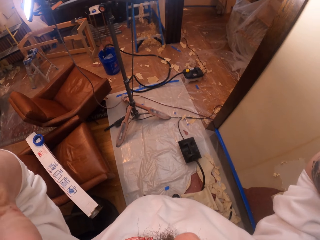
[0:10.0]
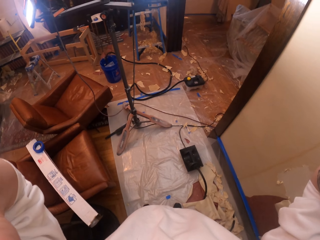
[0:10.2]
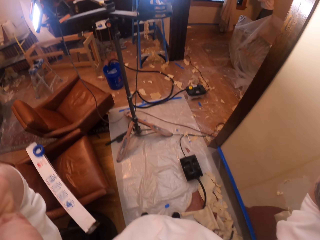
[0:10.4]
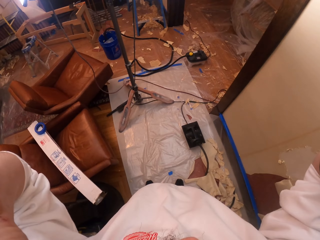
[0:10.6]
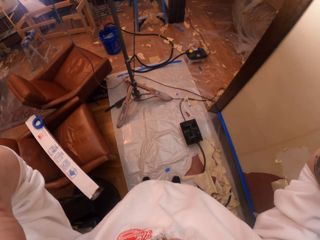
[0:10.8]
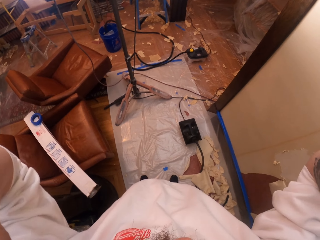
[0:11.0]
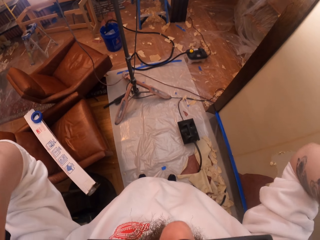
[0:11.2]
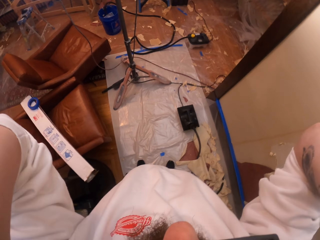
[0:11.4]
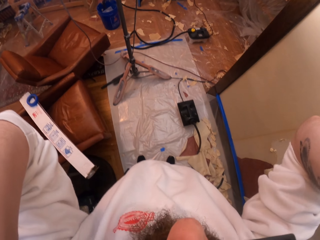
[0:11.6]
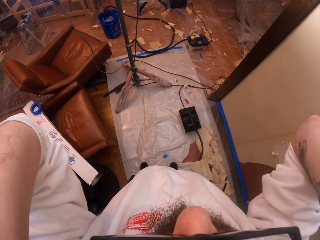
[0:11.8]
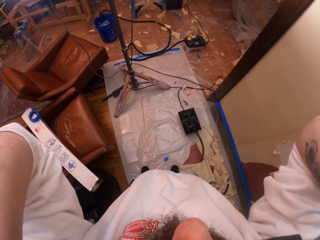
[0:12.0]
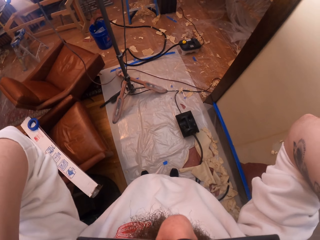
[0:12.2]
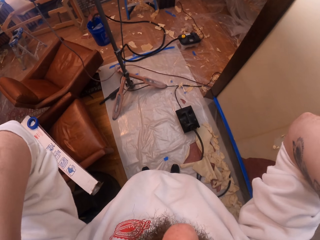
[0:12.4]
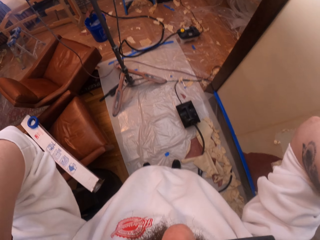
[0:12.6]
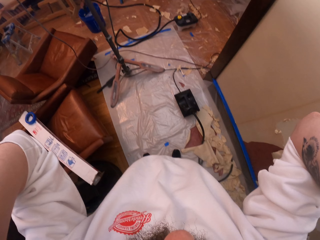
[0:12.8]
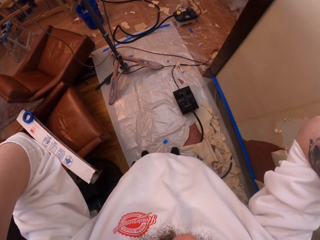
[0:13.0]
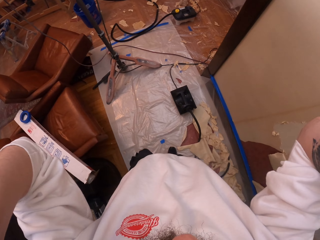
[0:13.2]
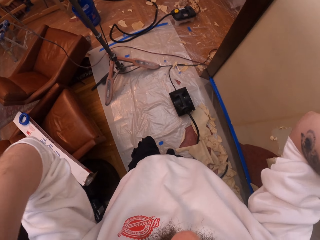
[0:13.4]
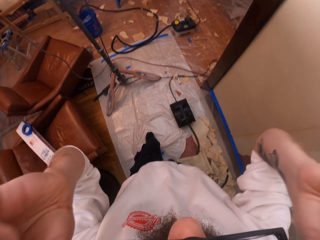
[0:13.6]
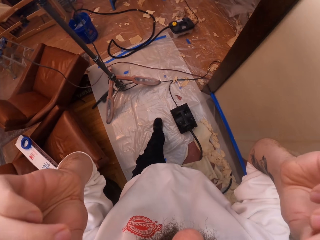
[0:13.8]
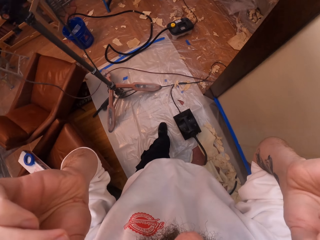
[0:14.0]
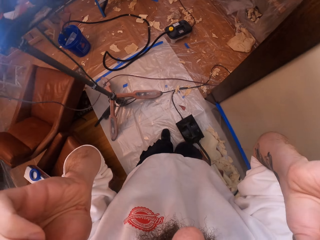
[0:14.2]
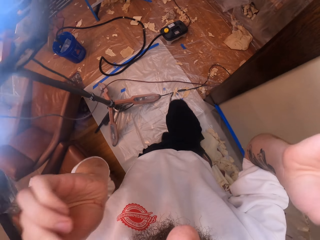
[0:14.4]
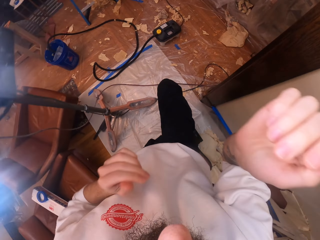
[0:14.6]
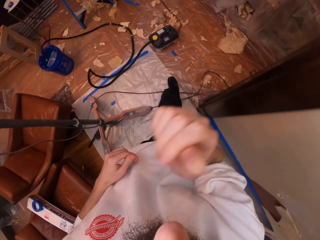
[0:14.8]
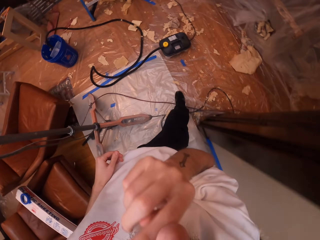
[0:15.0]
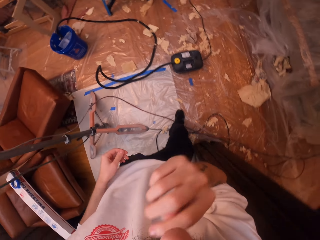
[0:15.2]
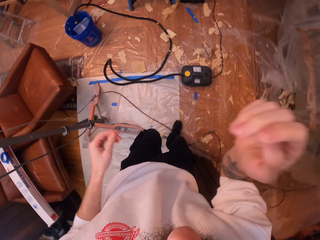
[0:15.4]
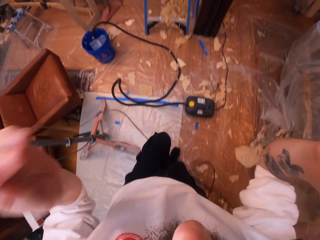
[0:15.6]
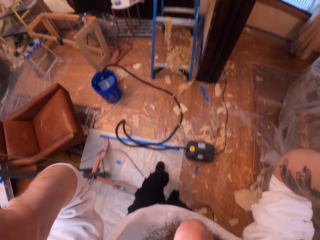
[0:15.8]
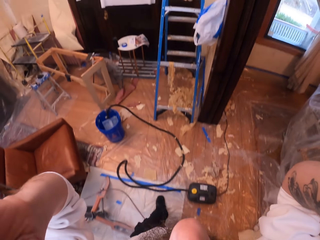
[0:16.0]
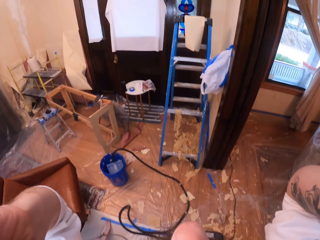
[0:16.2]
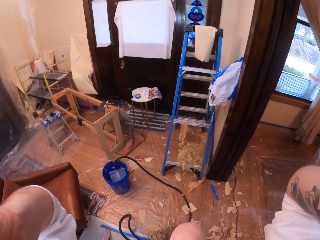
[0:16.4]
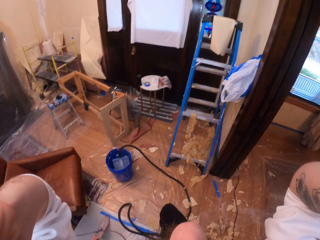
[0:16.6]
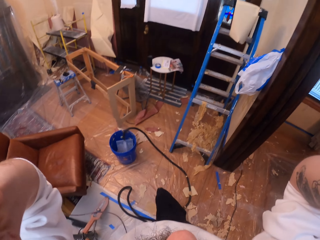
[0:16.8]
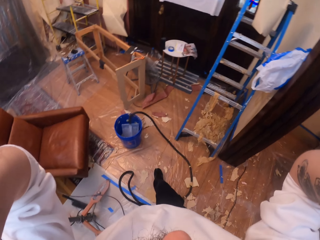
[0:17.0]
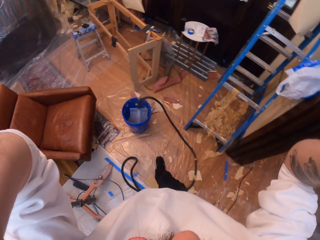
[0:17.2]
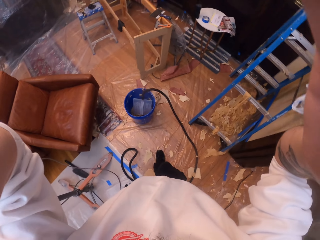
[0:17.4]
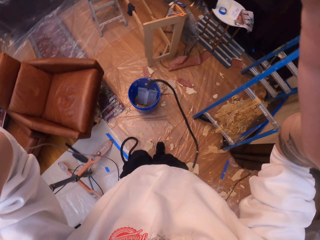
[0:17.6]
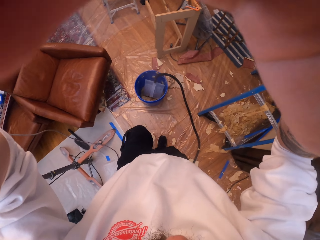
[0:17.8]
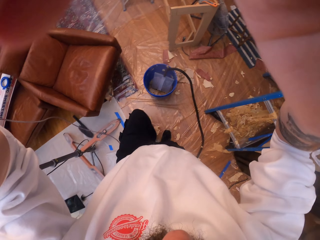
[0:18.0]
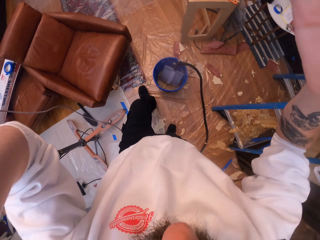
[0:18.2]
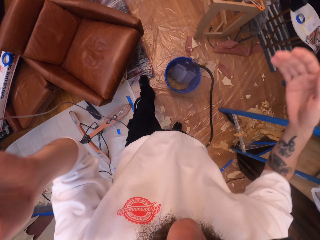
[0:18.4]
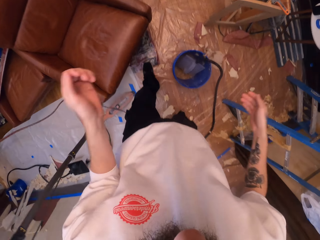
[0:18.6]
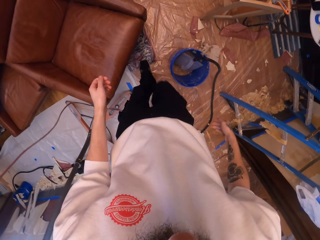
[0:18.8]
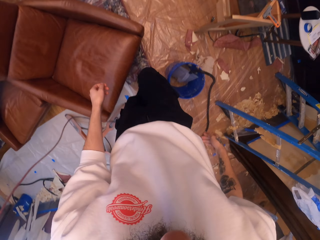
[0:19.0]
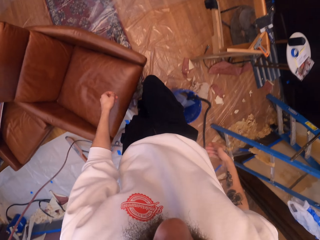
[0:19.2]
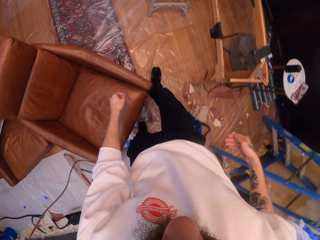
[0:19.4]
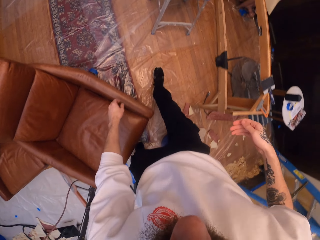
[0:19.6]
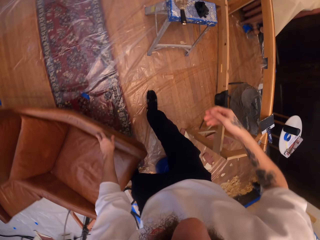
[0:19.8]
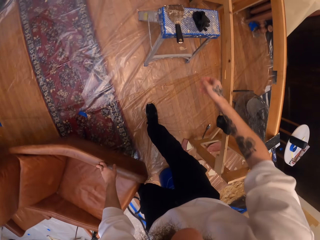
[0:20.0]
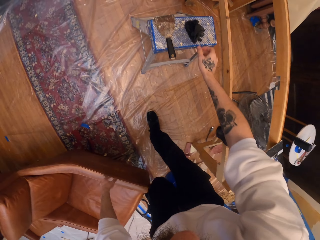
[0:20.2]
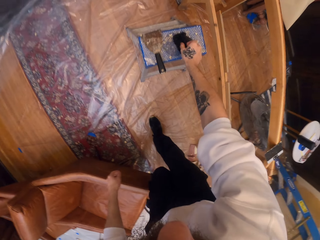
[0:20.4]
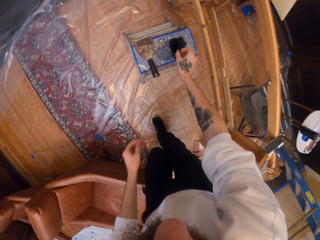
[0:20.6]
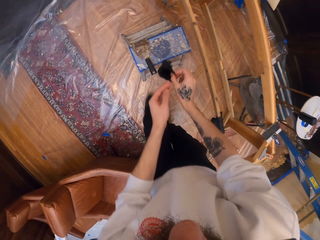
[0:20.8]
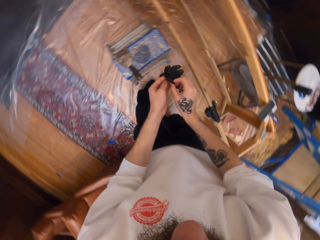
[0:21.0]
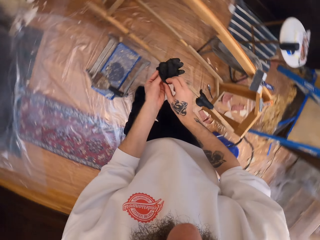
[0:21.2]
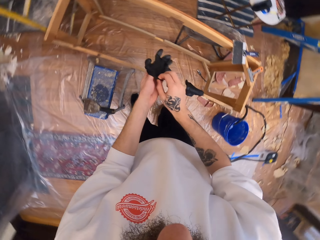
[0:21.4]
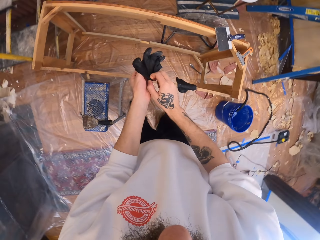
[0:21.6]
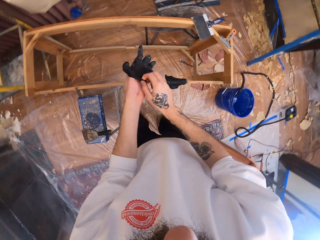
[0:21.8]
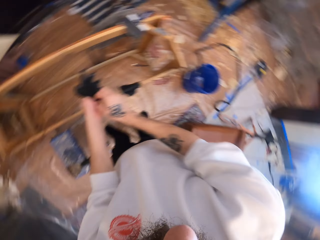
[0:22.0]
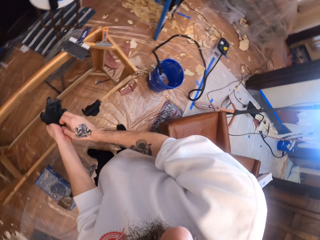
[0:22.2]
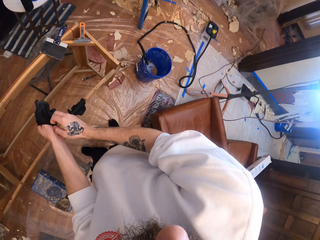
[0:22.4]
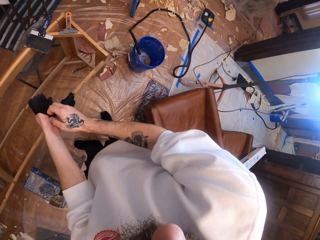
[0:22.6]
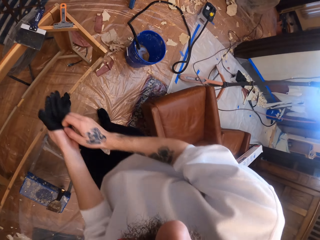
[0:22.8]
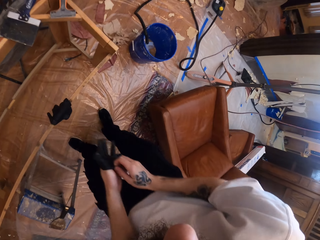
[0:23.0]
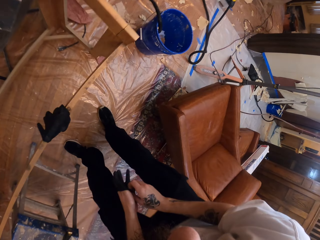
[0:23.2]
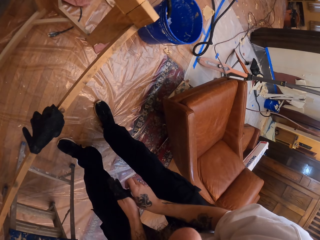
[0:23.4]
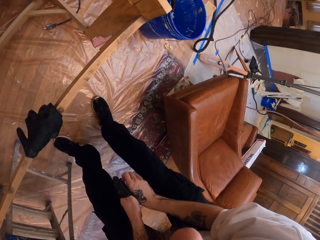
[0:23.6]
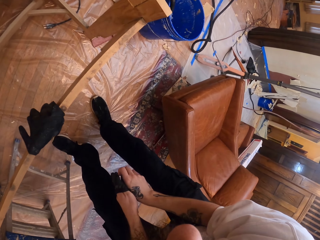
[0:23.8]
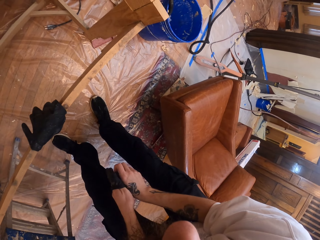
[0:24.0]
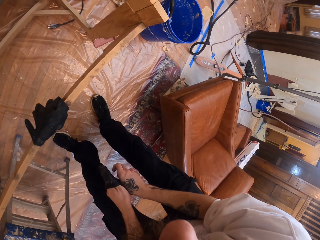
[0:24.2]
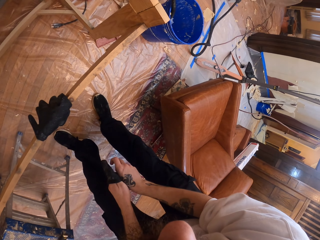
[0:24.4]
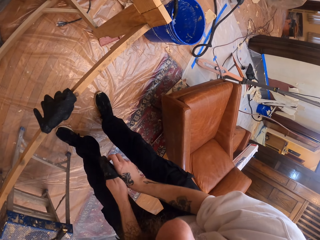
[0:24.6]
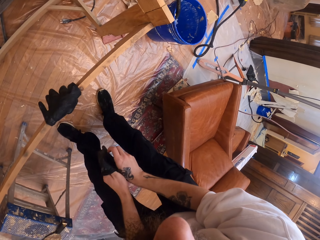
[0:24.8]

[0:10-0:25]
The camera wearer lifts his hand up. He adjusts the spectacles. He walks around the room and touches his nose. He lifts his hand up. He walks. He picks up a glove. He wears the glove on his left hand.

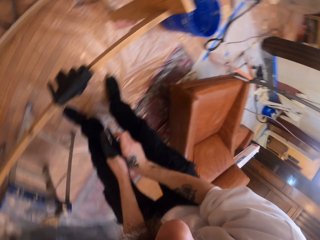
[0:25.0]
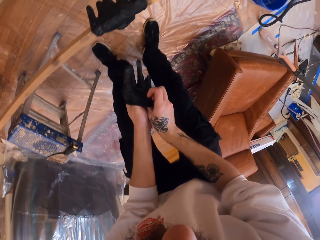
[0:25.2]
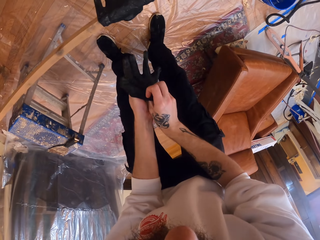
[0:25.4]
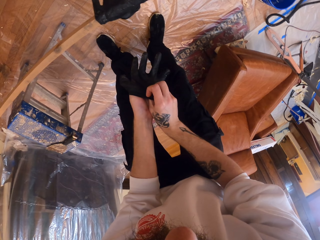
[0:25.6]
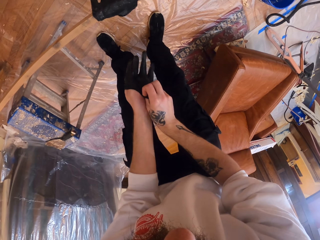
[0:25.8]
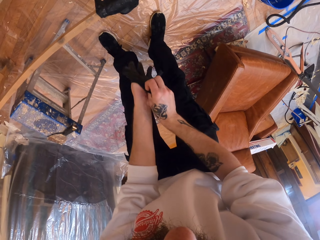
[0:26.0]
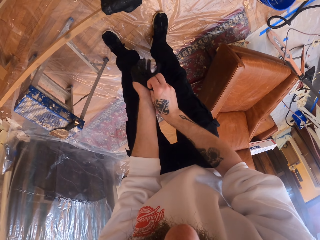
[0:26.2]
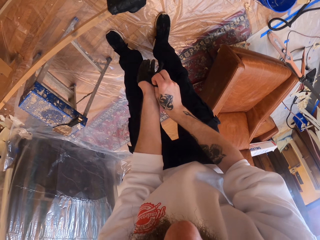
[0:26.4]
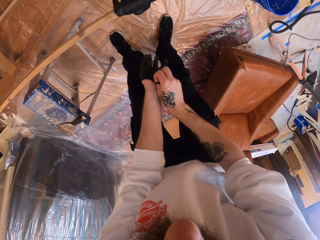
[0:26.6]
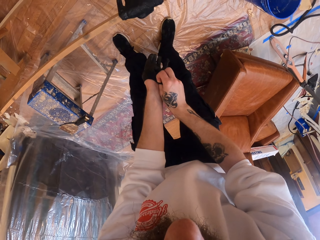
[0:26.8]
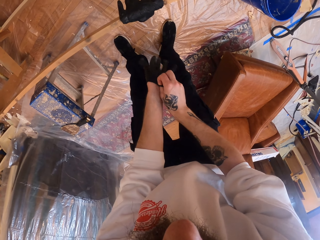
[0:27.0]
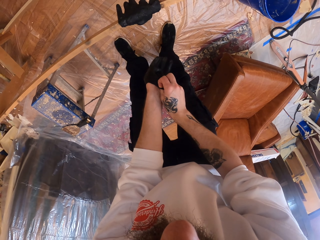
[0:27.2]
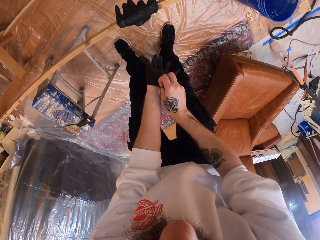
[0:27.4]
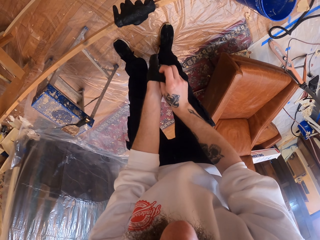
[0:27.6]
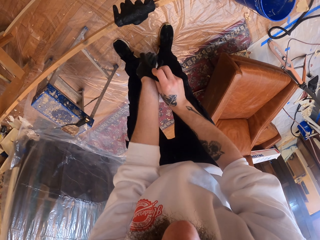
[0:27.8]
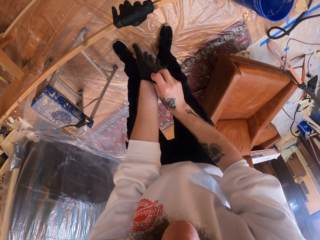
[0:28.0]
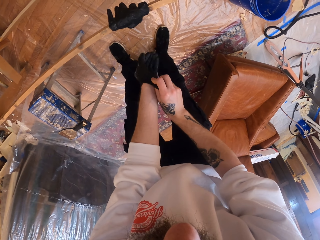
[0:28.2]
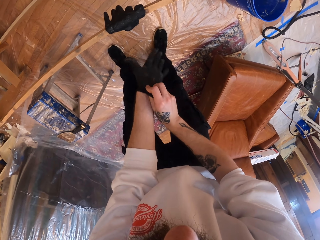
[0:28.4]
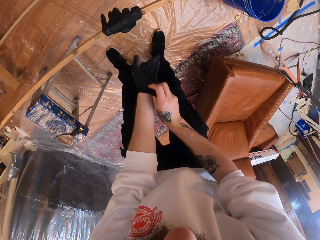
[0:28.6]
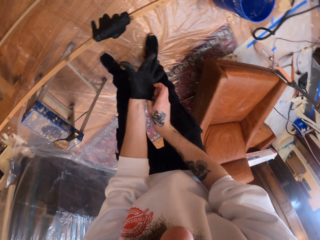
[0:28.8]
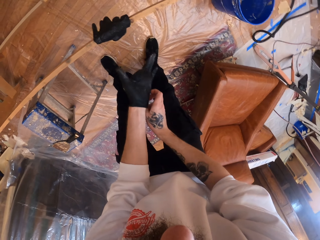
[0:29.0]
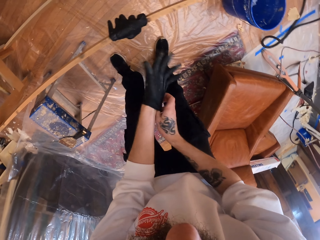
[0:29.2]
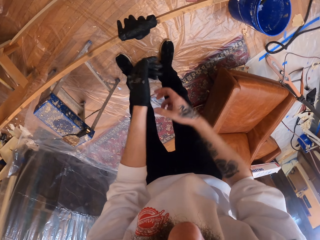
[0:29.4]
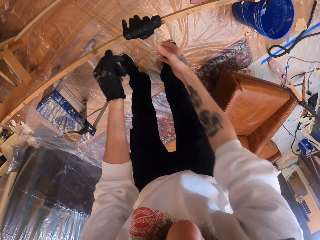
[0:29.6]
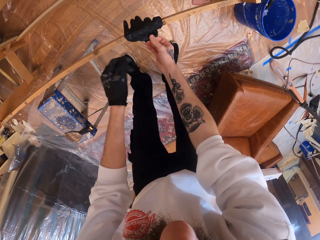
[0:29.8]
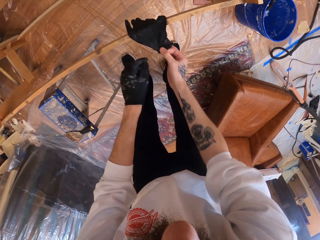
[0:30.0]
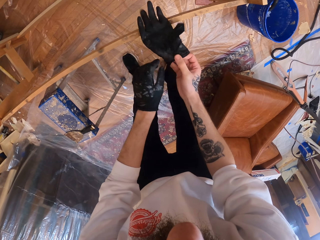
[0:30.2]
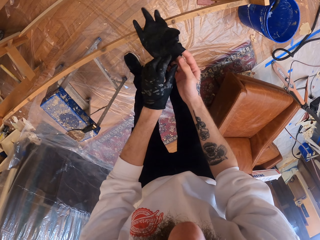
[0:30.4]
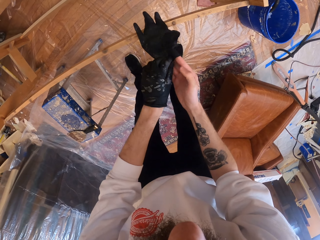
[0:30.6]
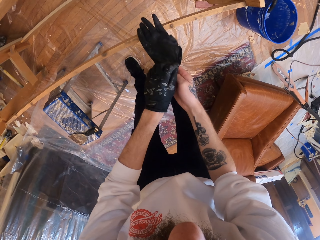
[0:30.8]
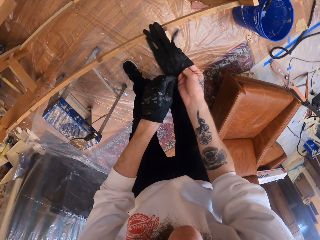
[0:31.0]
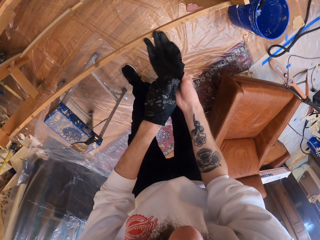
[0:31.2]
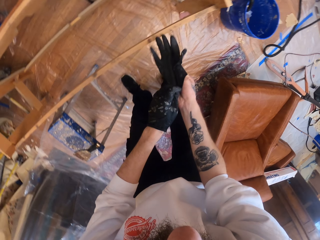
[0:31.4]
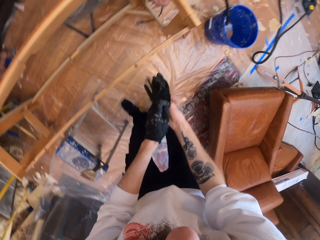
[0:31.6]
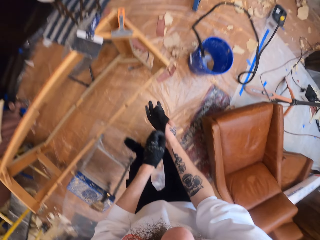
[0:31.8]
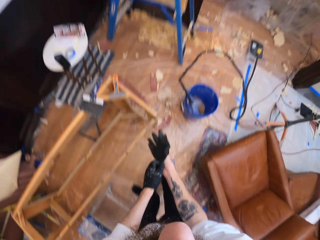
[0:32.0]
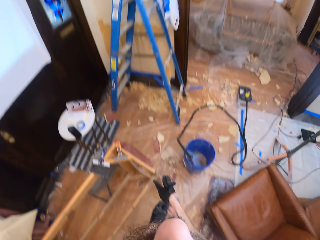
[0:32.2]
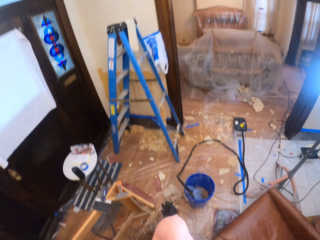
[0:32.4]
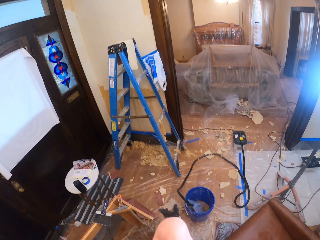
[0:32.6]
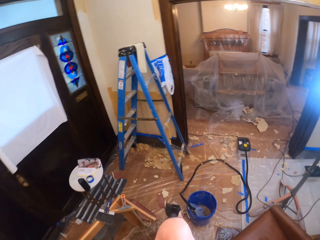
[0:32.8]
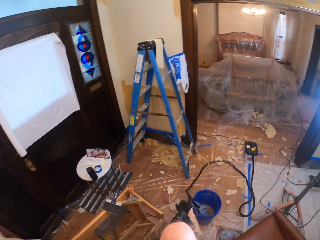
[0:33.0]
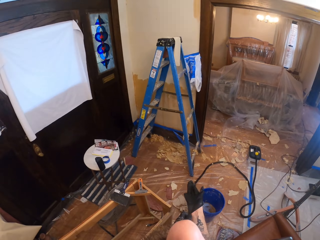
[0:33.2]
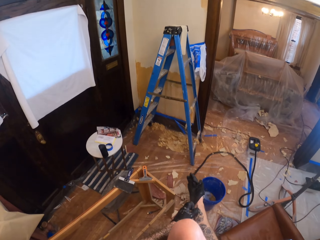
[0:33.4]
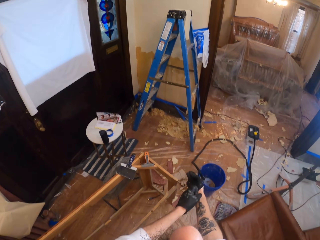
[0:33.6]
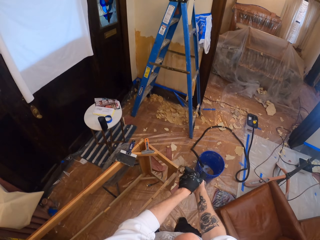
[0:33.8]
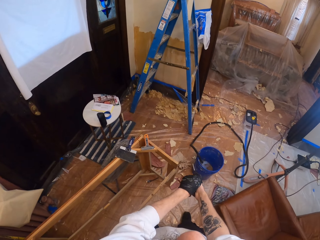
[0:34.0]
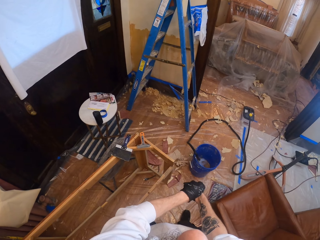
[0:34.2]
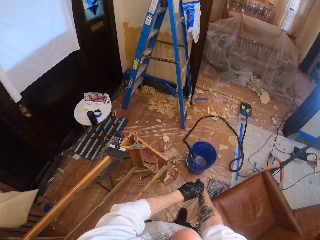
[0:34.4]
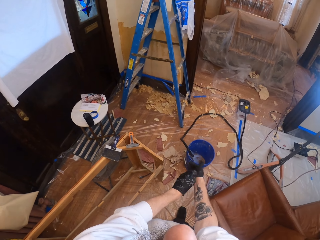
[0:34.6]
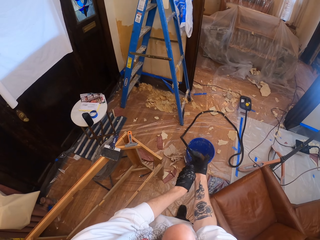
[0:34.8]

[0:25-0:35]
The camera wearer picks up another glove. He wears the glove on his right hand.
